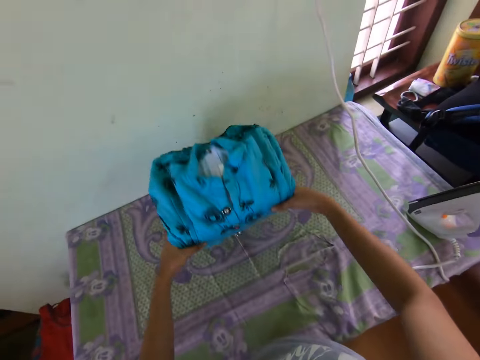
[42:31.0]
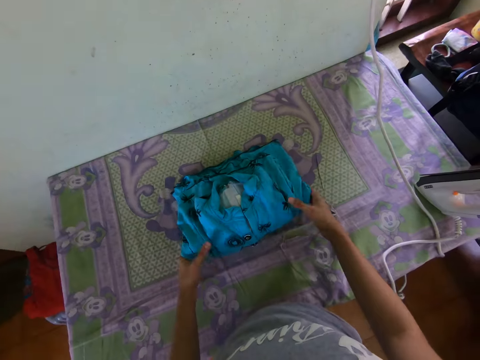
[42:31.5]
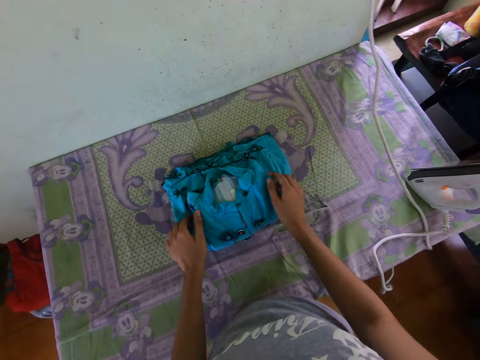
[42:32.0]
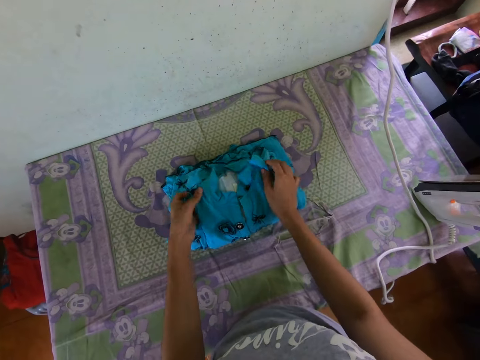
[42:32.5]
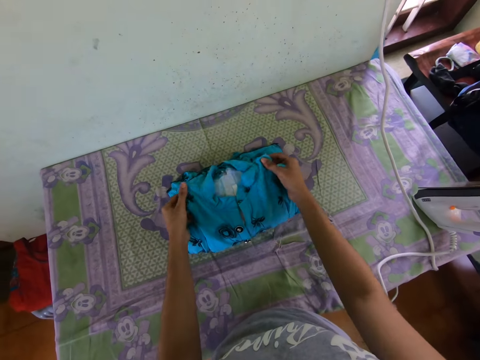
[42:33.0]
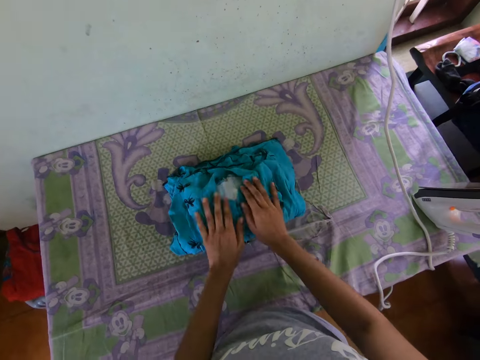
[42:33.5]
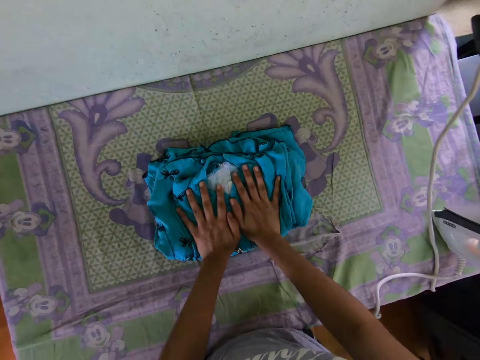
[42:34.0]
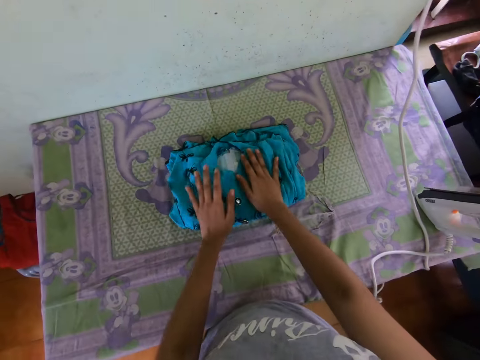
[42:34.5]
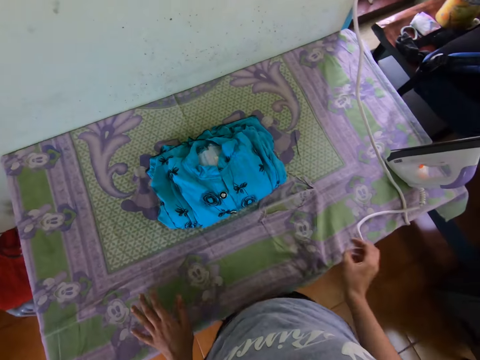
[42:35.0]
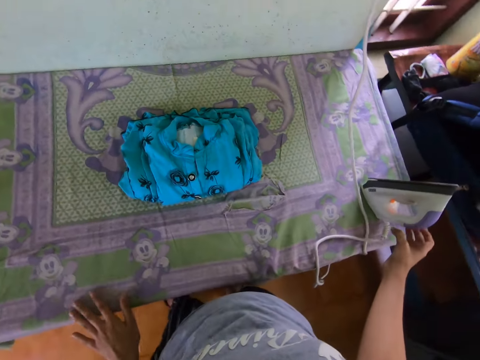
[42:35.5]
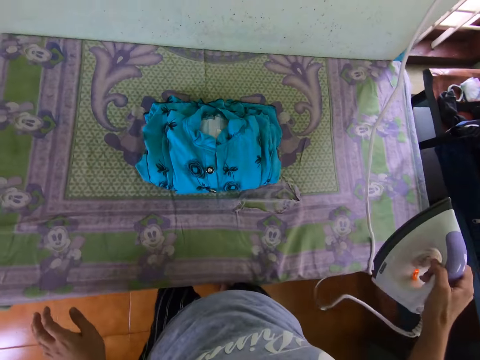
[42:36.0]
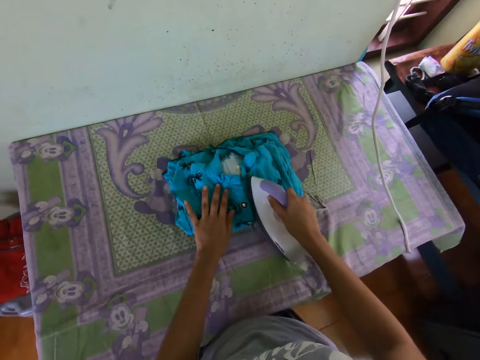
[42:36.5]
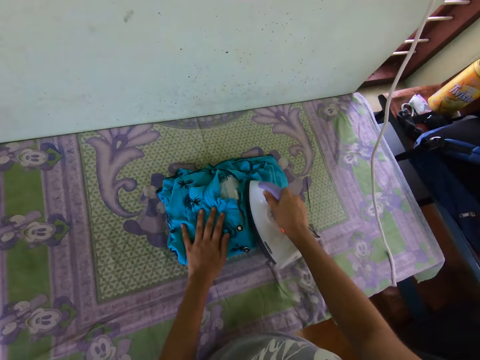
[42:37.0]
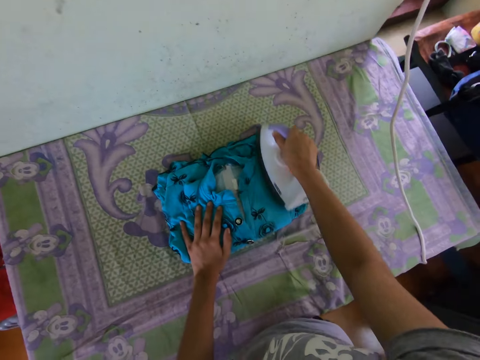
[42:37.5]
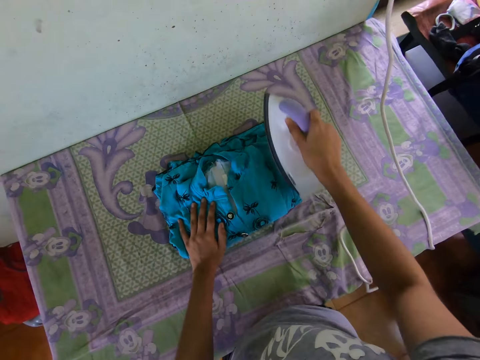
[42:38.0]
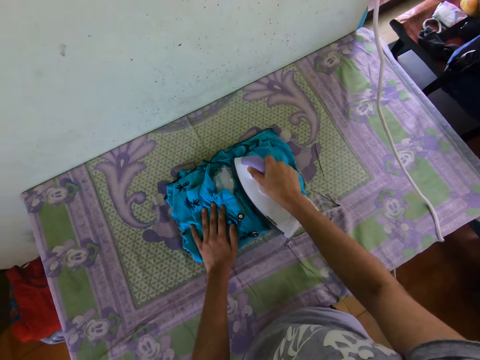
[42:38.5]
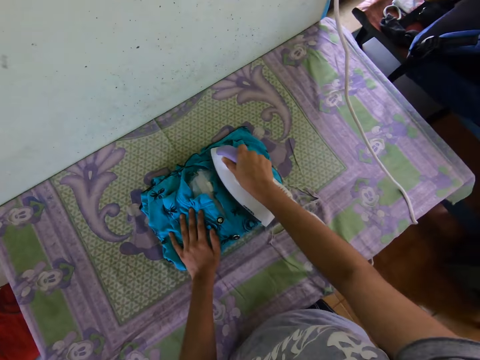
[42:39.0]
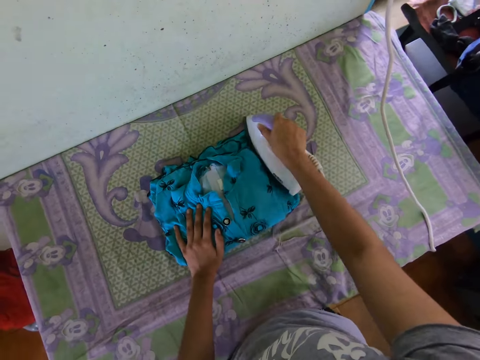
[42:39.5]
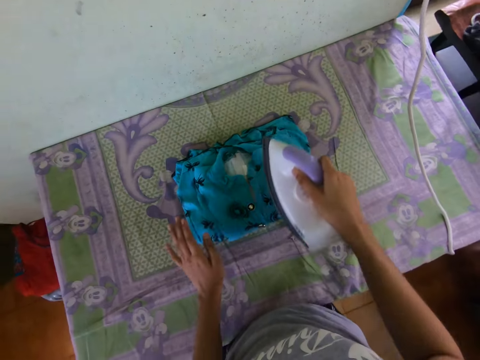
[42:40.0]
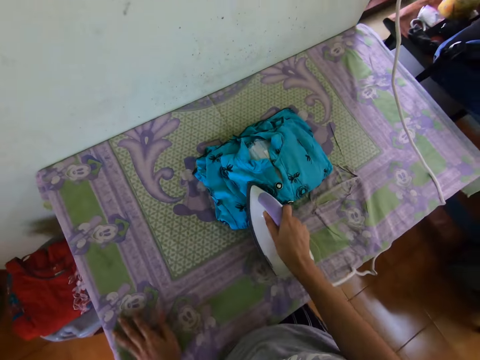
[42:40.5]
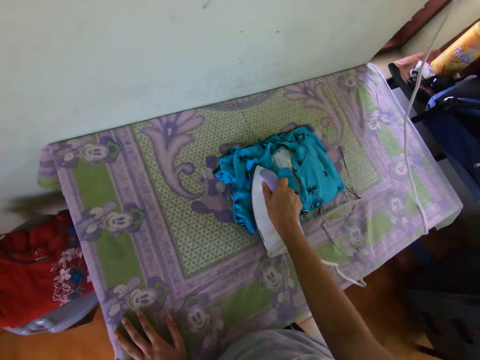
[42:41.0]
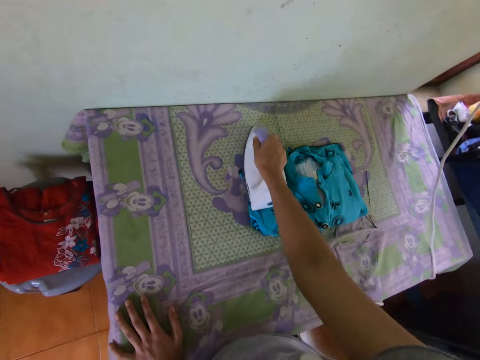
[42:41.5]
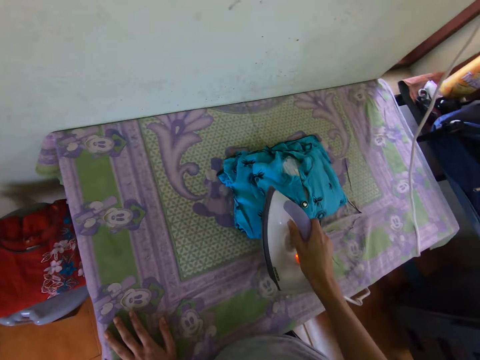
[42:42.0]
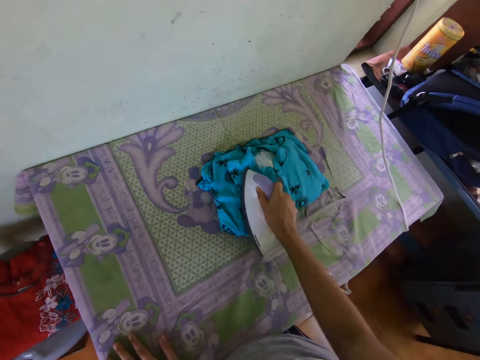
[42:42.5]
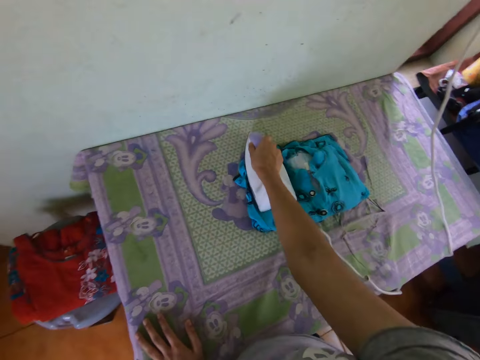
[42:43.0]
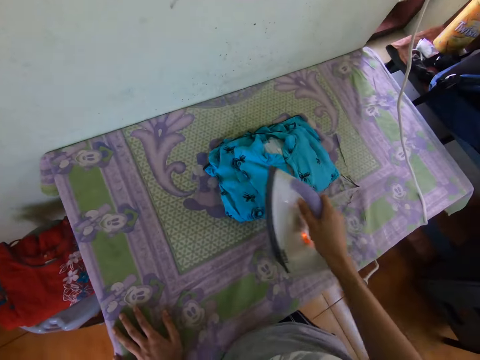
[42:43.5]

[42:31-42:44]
The camera wearer puts the dress on the table. They straighten the dress with hands. They press the dress. They put the hands on the dress. They pick up the iron box. They iron the dress.

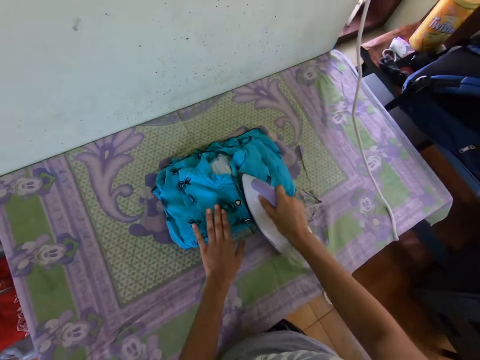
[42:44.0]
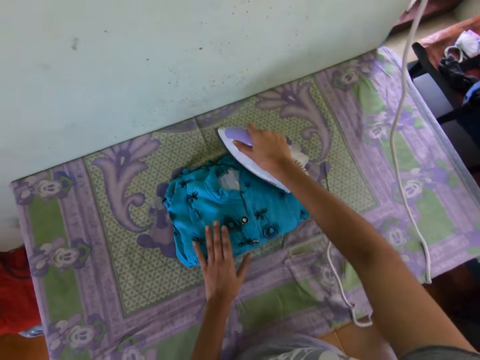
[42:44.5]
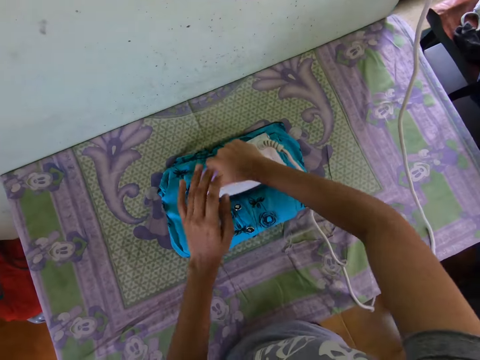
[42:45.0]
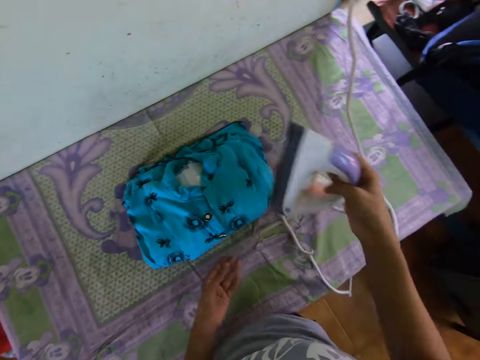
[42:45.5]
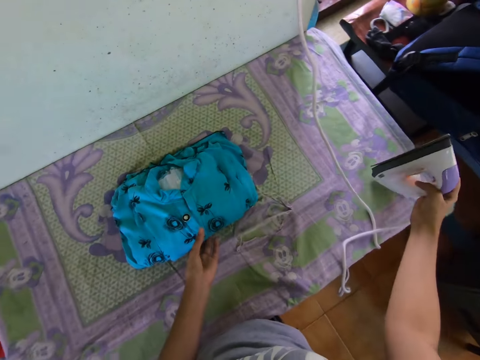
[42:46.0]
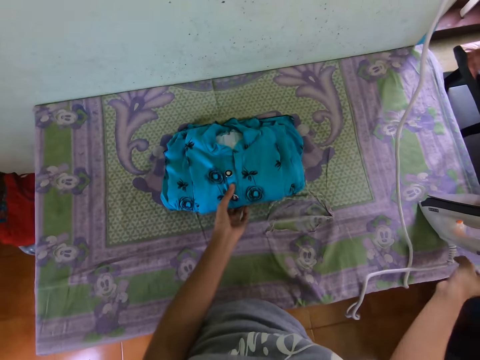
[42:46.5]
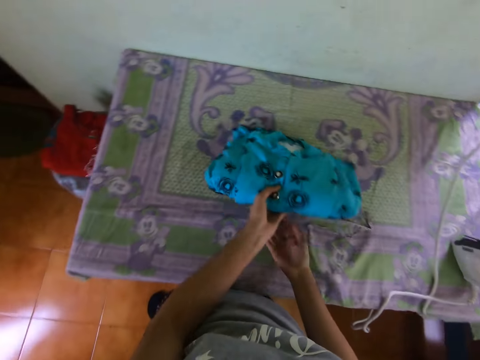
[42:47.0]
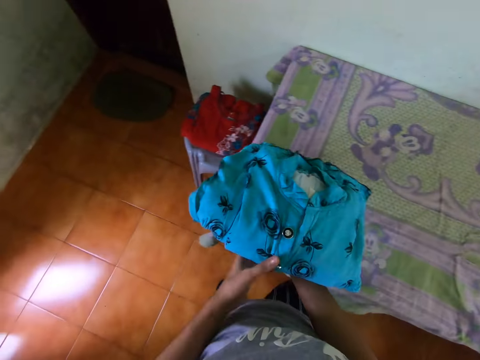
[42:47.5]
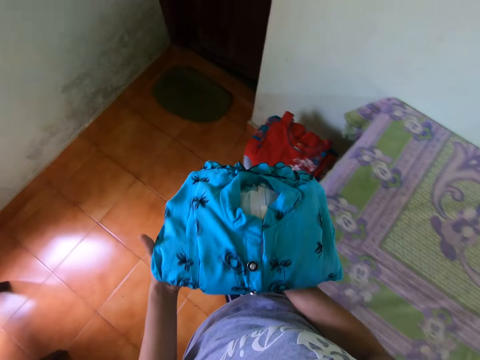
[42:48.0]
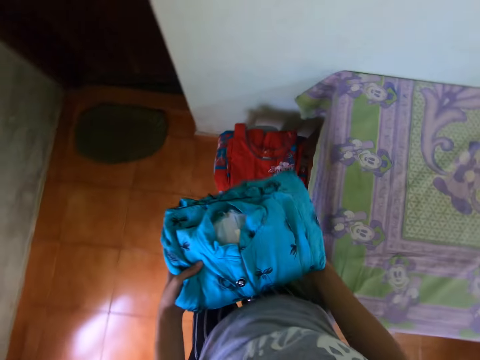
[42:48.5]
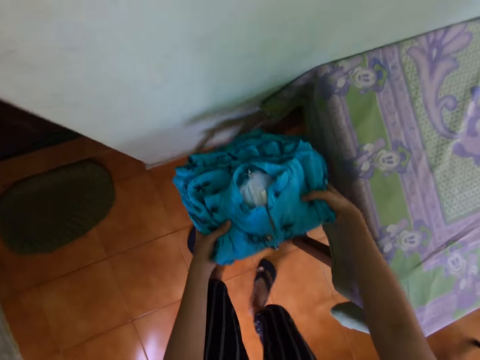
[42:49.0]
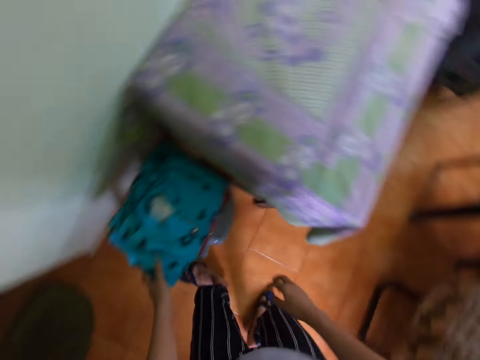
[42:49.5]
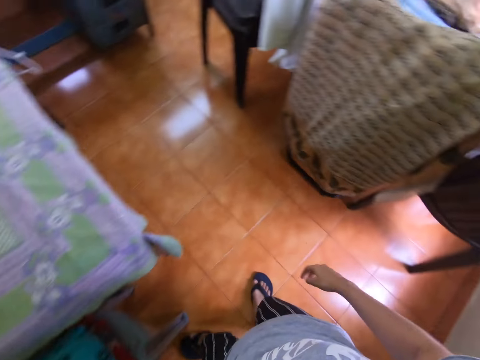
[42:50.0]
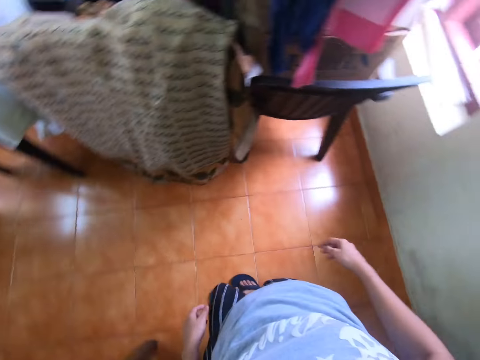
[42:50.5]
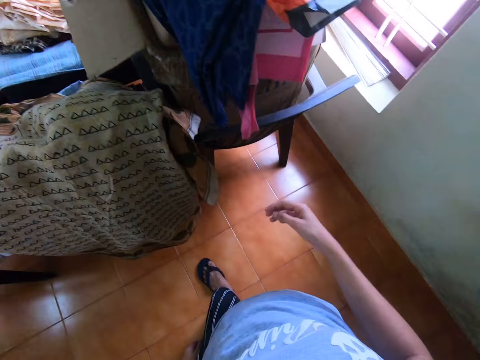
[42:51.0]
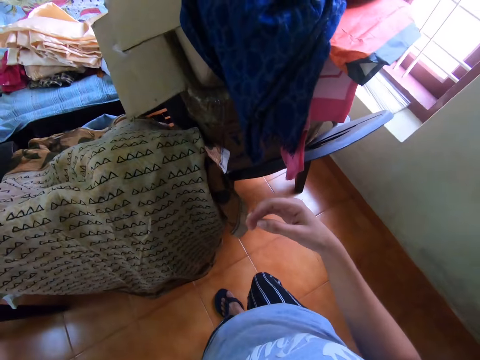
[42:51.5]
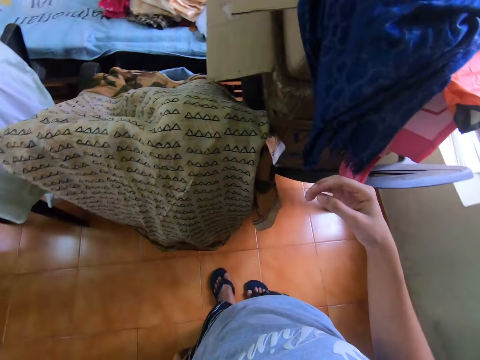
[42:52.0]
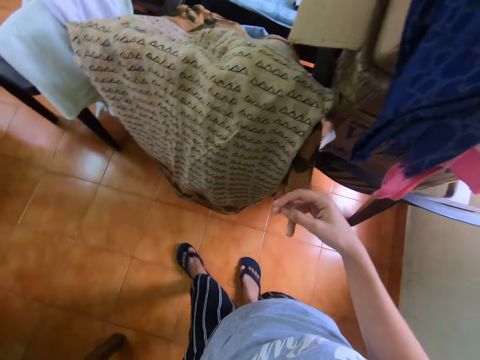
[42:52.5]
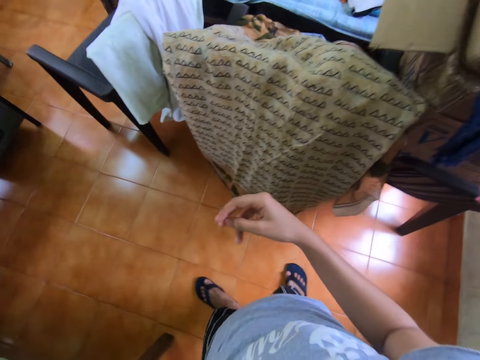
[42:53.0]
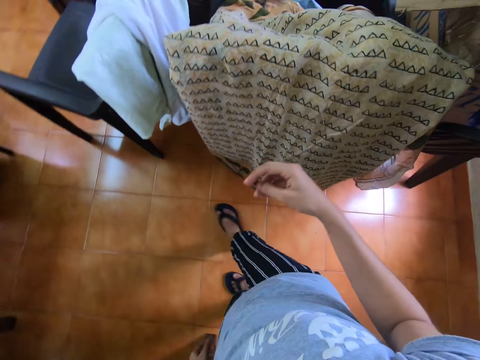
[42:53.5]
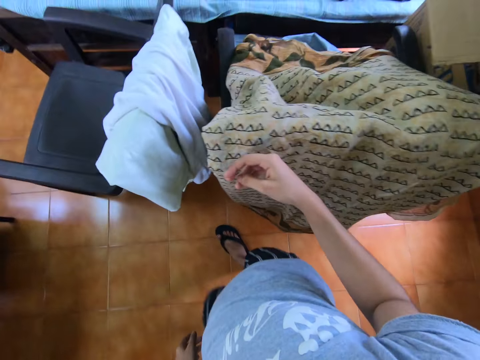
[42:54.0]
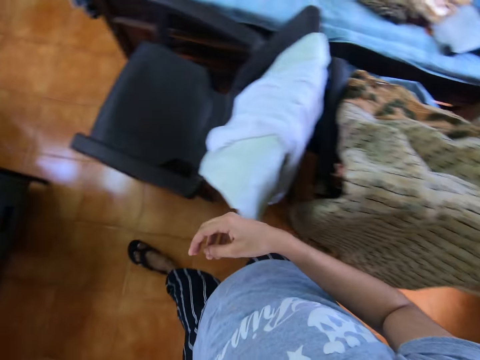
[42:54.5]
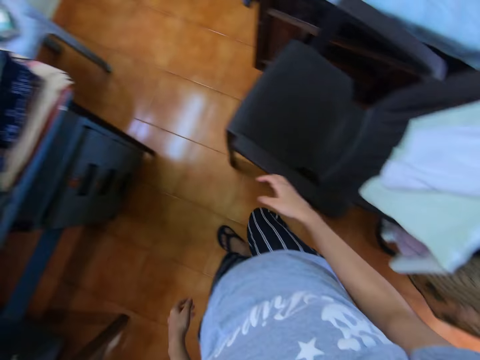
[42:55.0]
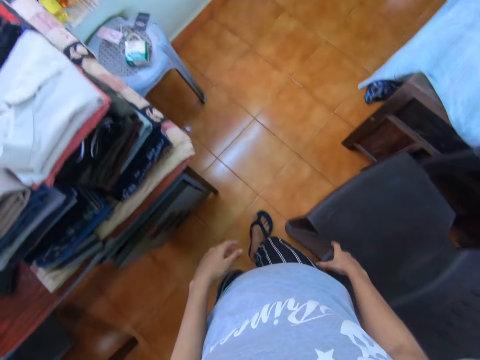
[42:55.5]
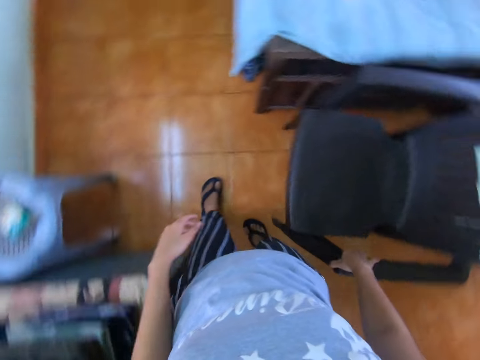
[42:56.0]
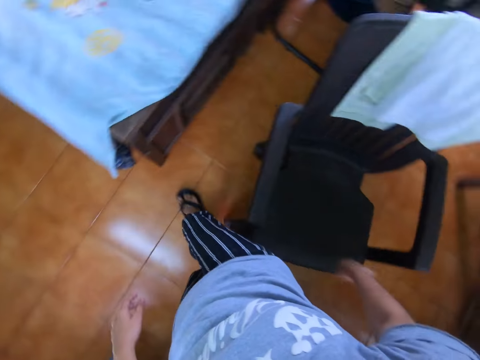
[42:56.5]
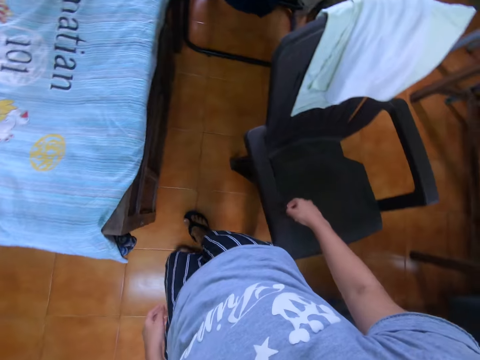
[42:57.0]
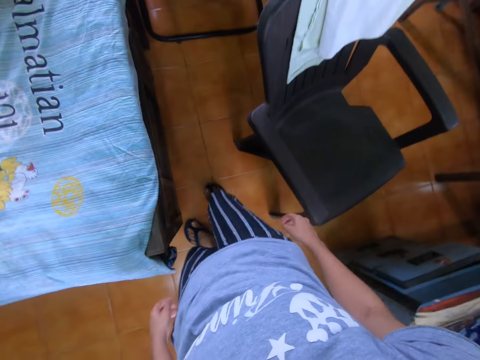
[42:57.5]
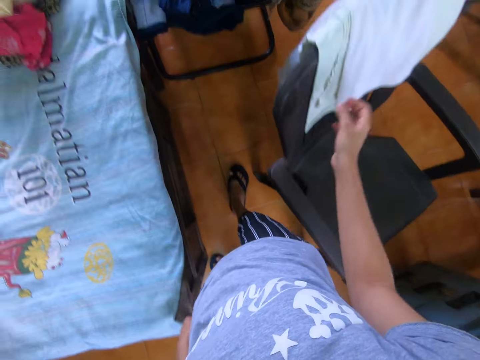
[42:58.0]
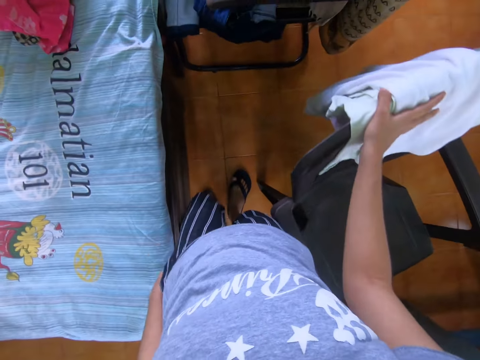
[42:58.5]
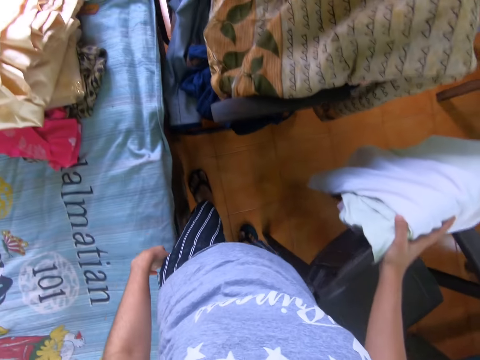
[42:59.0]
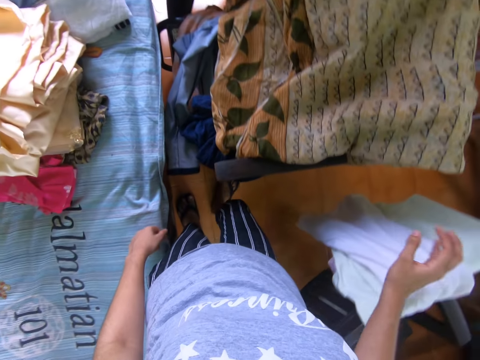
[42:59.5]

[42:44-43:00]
The camera wearer puts the iron box on the table. They pick up the dress, carry the cloth, hold the dress, and put the cloth on top of other cloths. They walk in the room. They move the seat and touch the cloths on the seat.
